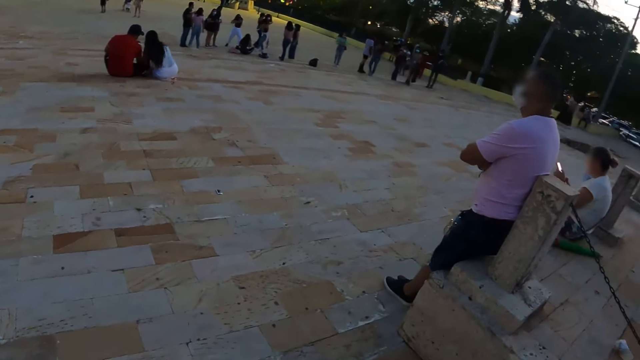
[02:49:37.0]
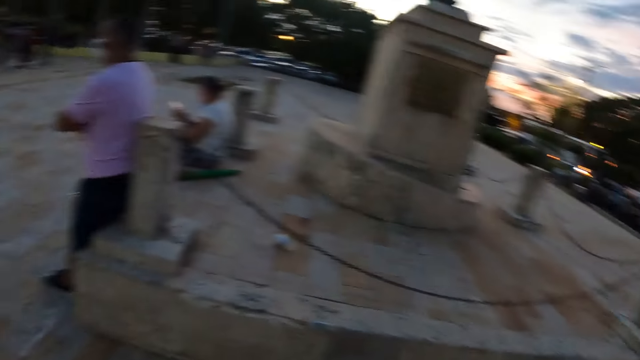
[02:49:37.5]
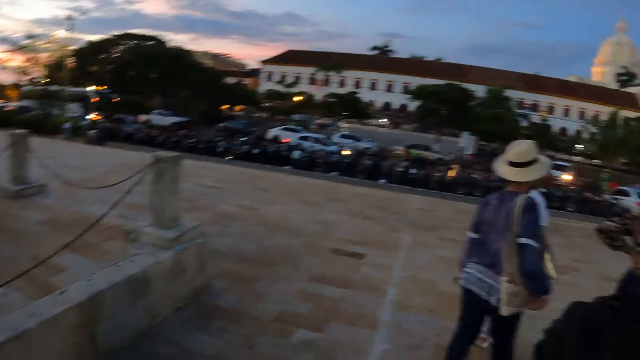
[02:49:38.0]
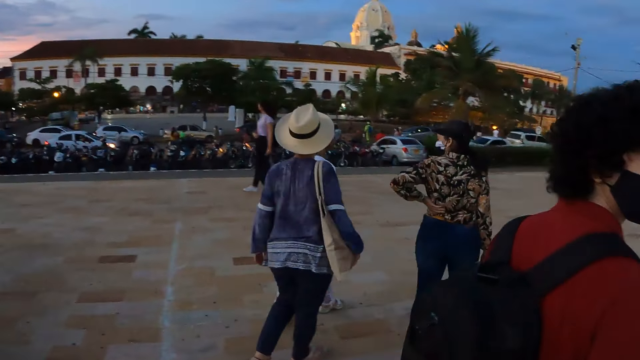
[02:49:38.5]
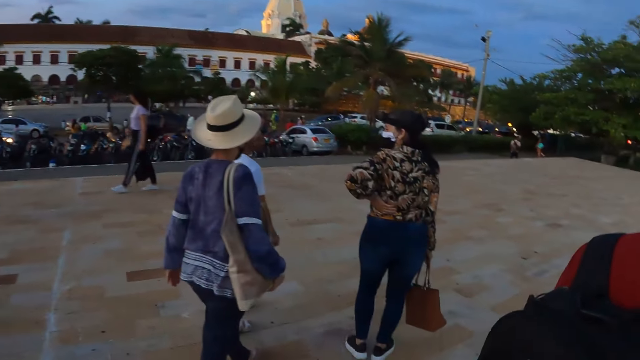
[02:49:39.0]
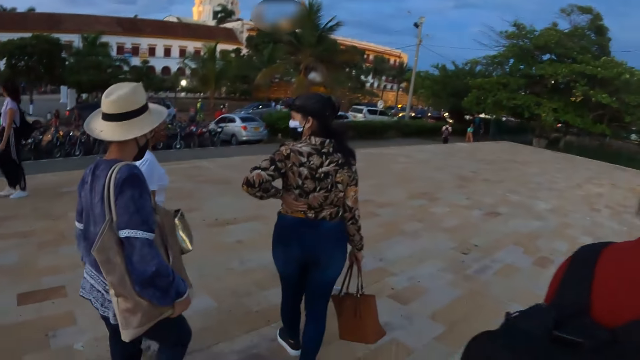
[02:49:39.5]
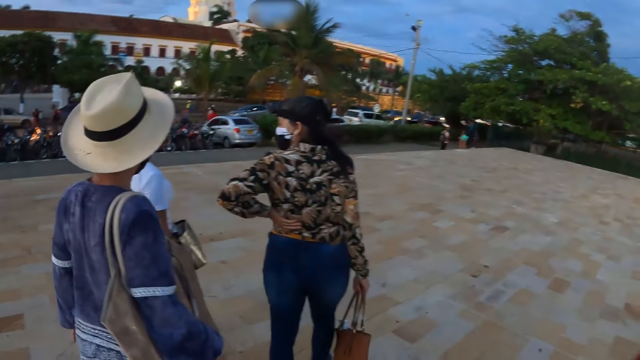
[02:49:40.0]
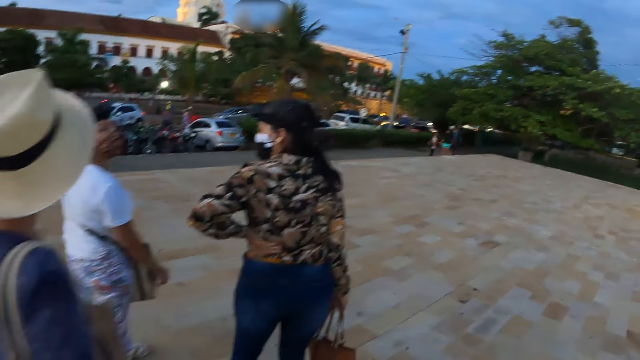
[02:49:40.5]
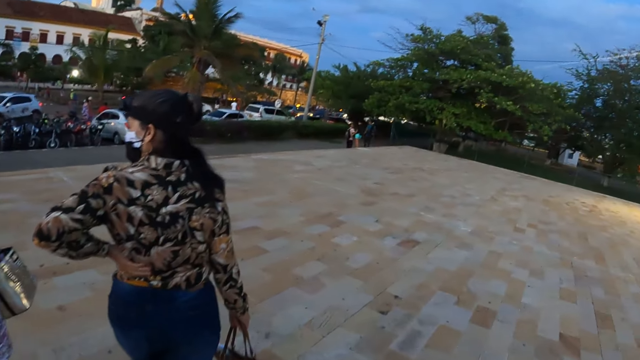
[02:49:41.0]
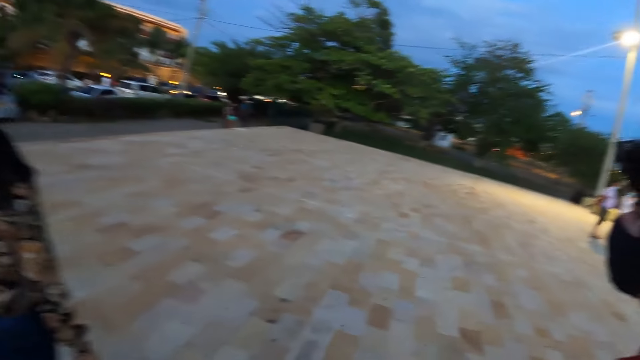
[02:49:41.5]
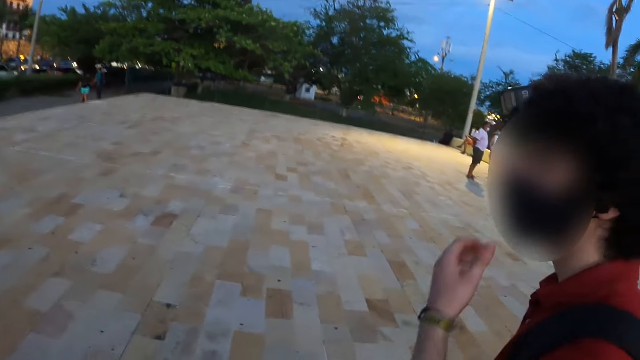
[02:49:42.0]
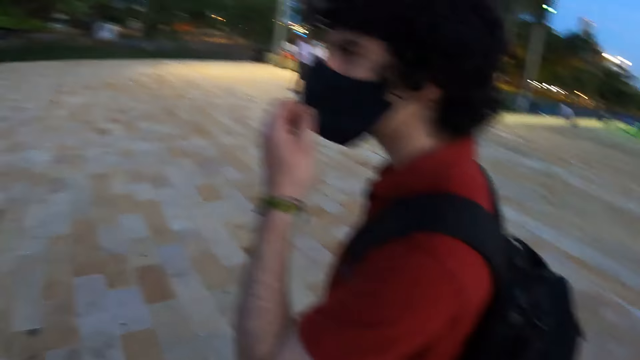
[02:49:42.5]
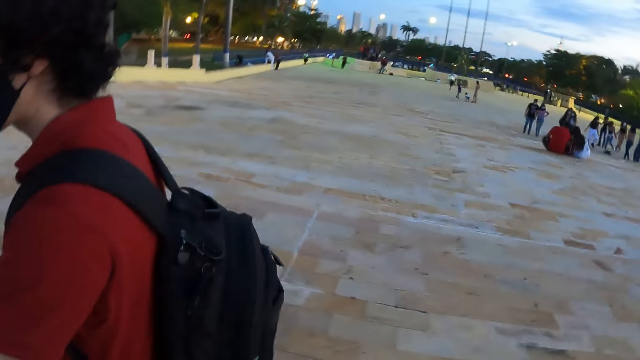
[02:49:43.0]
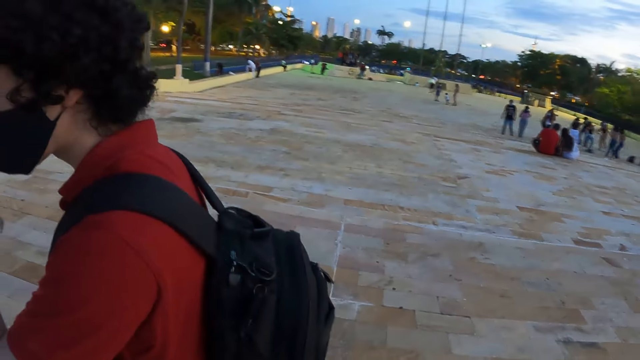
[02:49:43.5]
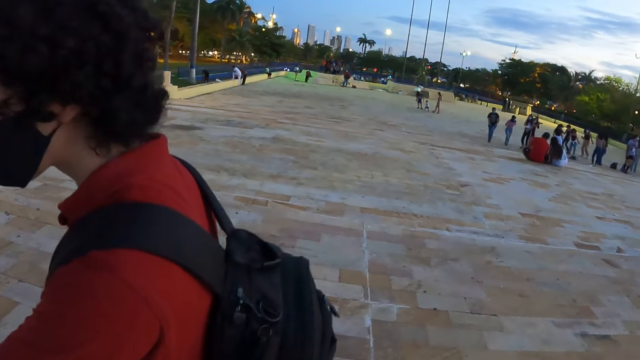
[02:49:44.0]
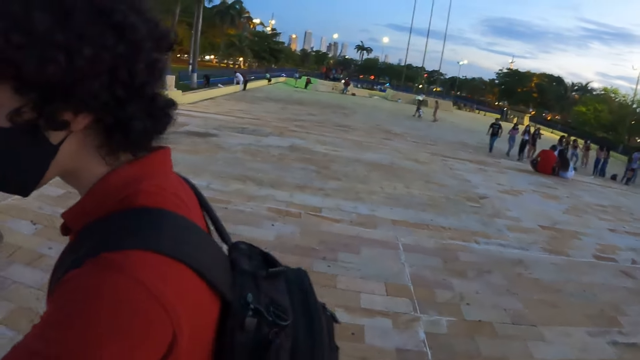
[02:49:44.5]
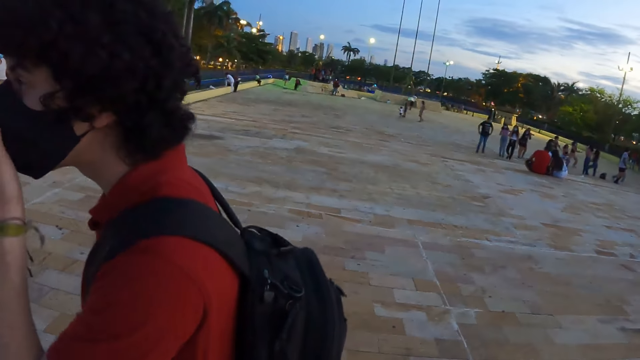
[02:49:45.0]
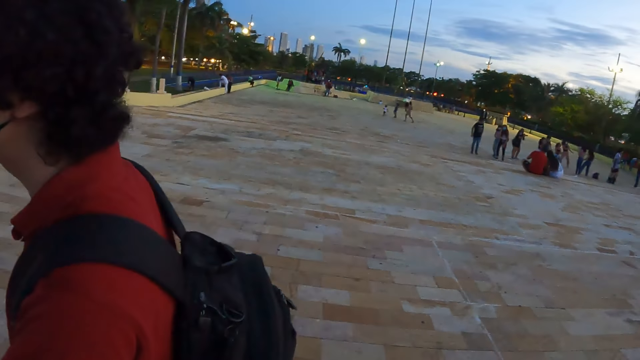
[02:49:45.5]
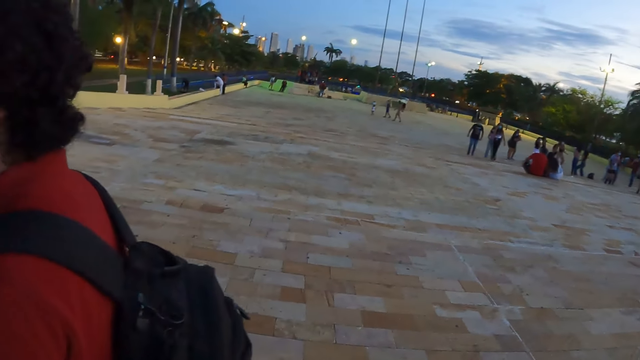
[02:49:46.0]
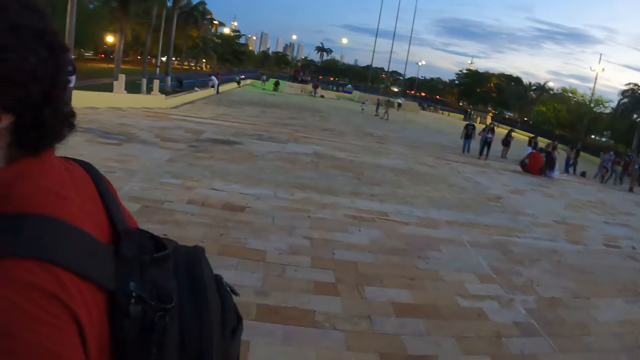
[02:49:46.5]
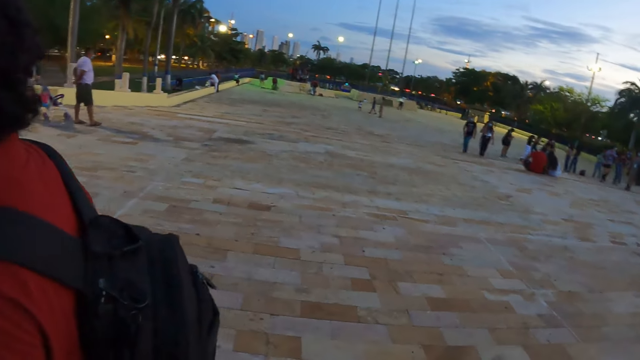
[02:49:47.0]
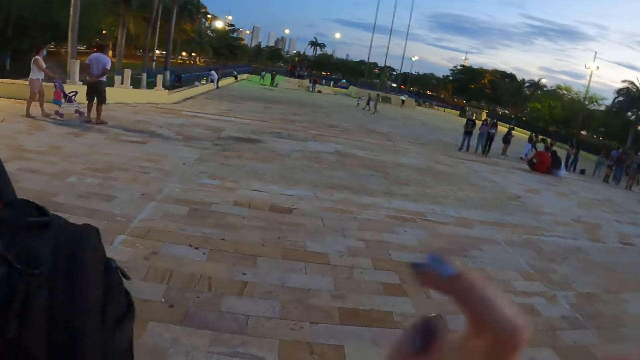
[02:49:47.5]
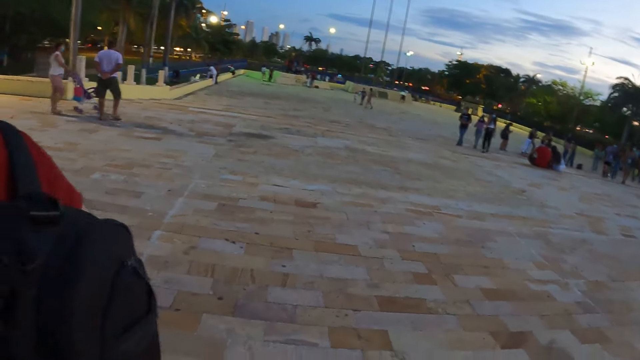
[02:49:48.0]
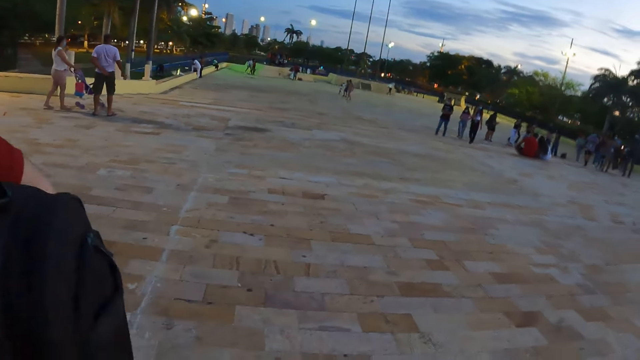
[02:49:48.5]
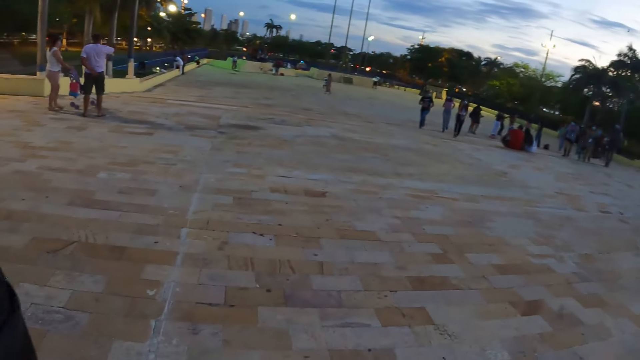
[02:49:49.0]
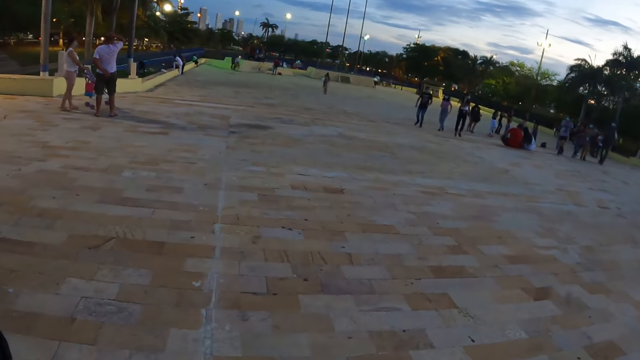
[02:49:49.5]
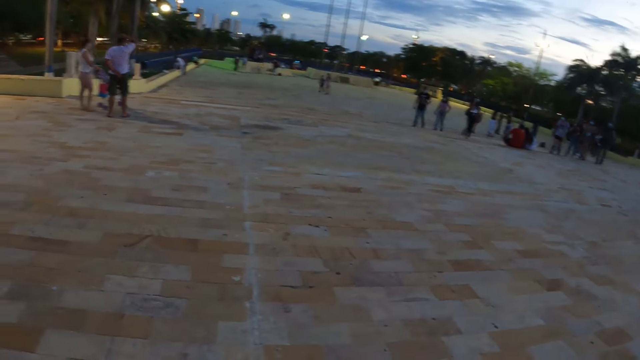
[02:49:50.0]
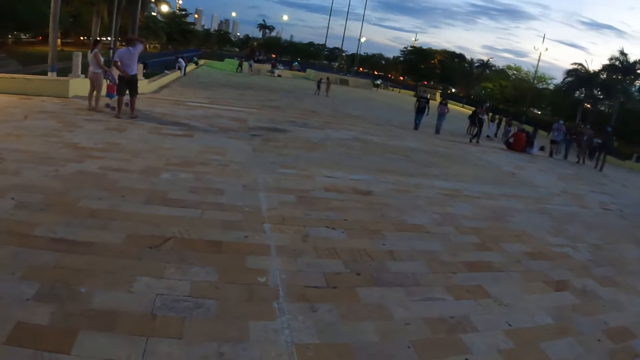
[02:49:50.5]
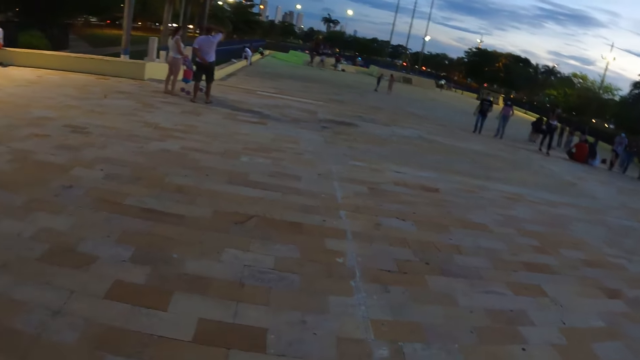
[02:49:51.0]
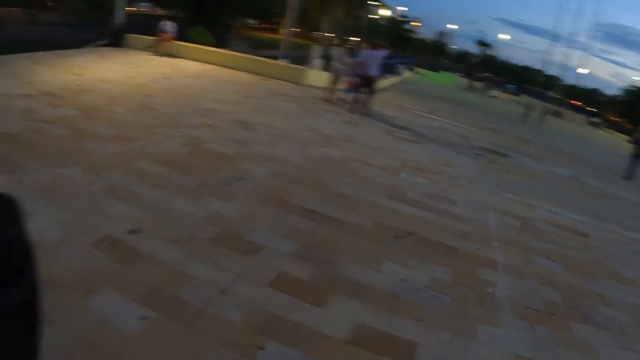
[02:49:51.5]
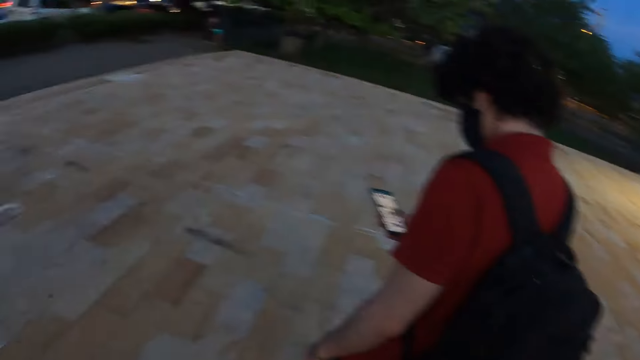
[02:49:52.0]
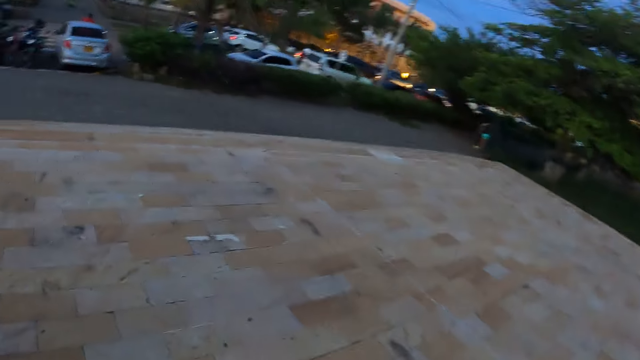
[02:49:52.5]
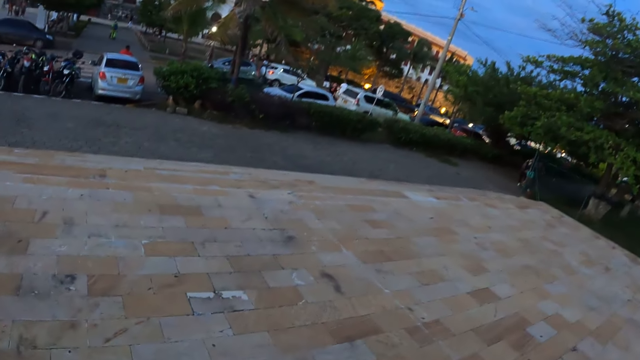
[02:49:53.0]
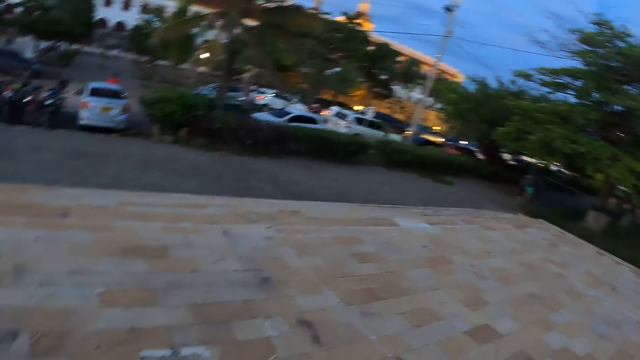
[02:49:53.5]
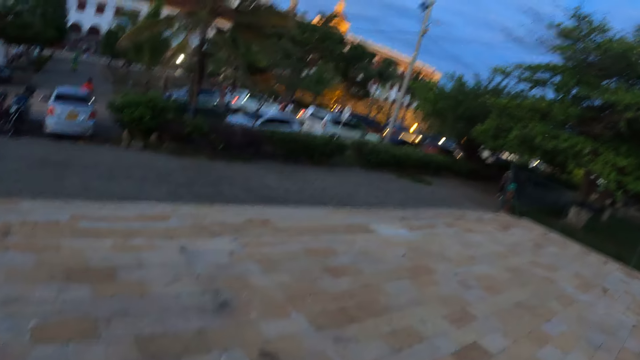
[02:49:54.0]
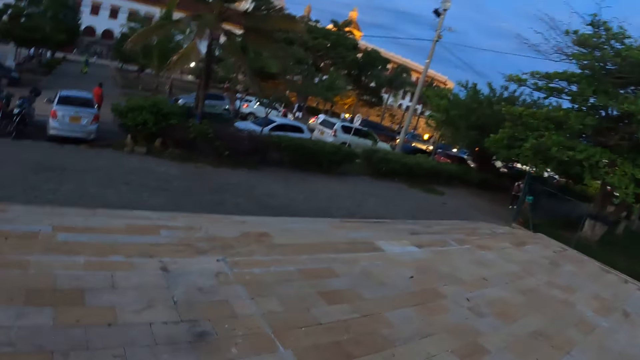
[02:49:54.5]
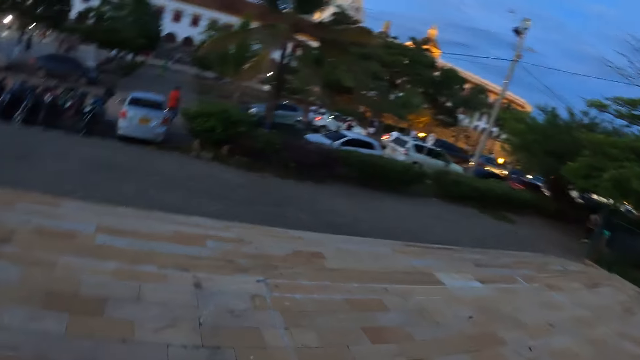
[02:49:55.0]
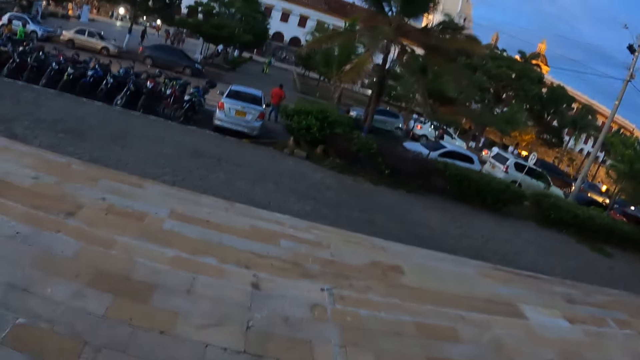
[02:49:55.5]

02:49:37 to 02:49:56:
The camera wearer taps the bag of a man. They look around.

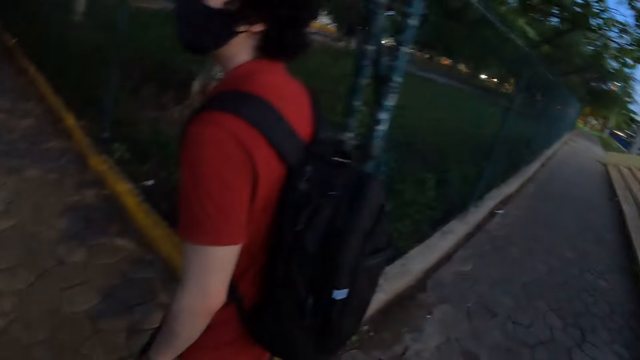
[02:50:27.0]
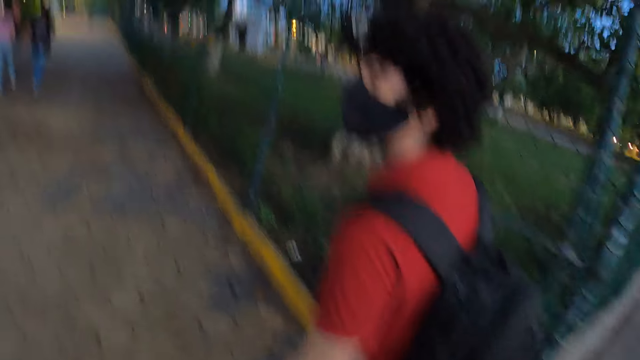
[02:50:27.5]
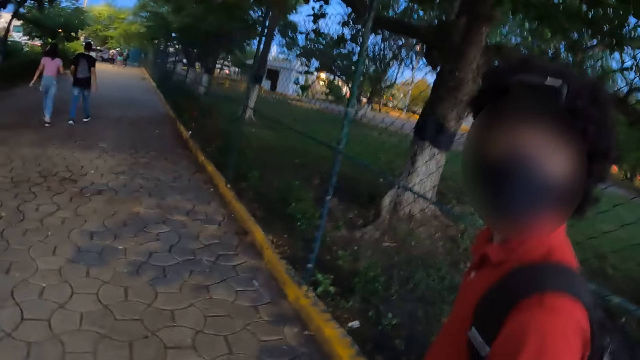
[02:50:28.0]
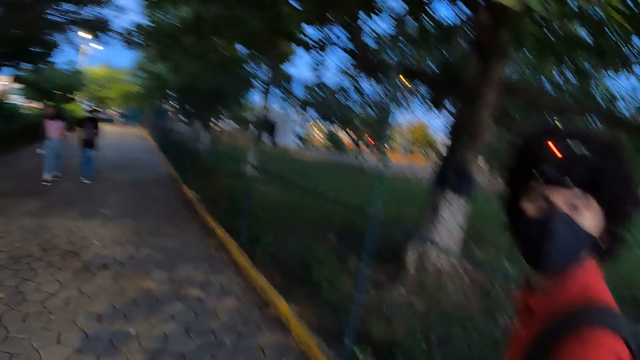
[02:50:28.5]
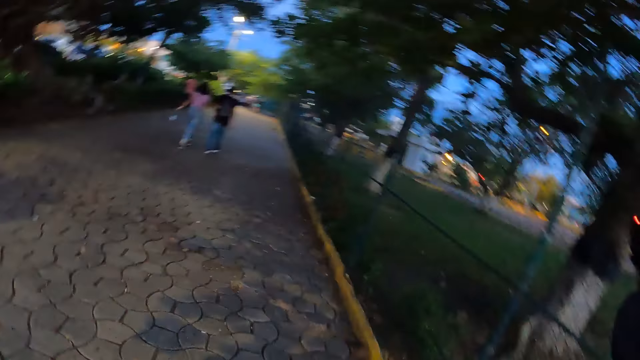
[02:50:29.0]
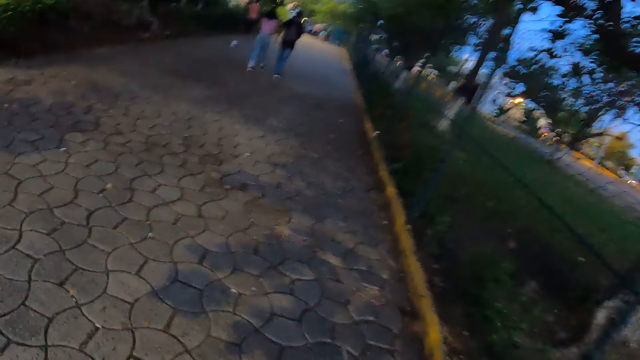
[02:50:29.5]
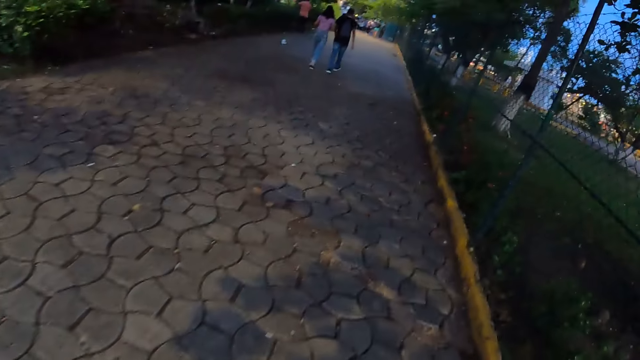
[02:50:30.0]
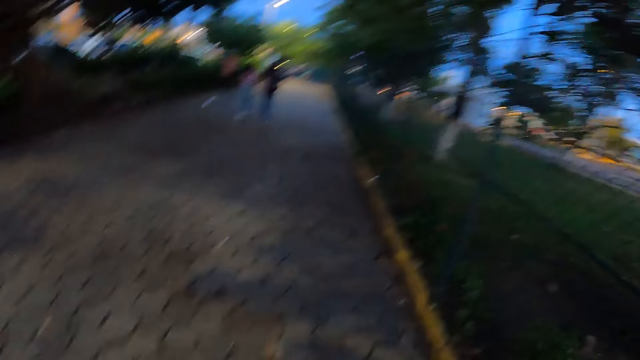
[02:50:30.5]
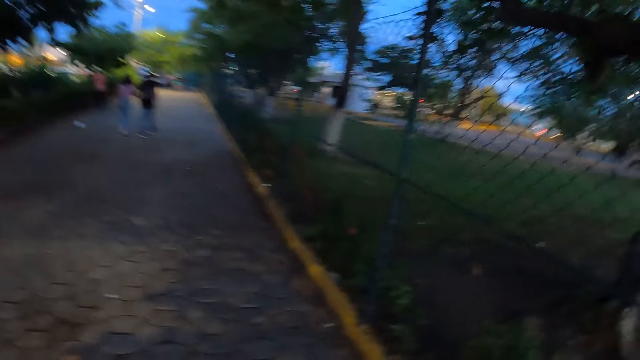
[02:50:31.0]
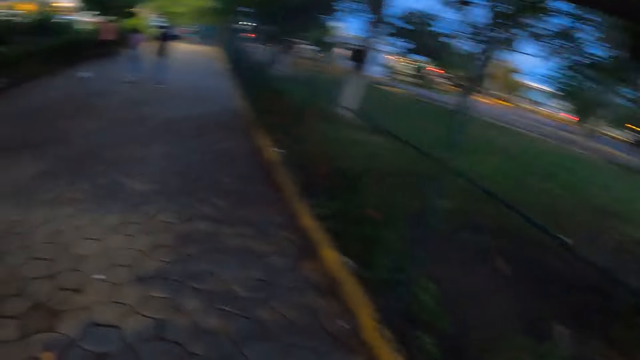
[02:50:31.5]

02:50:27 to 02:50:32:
The camera wearer looks at a man. They walk around.
